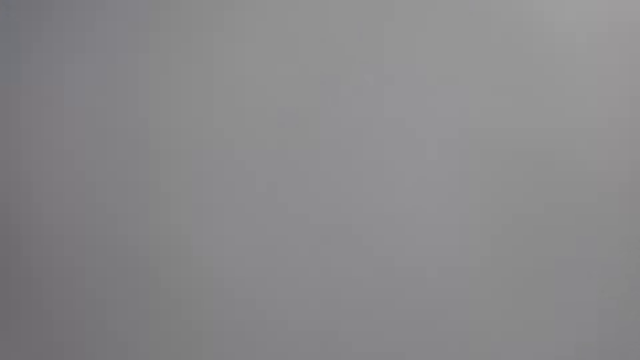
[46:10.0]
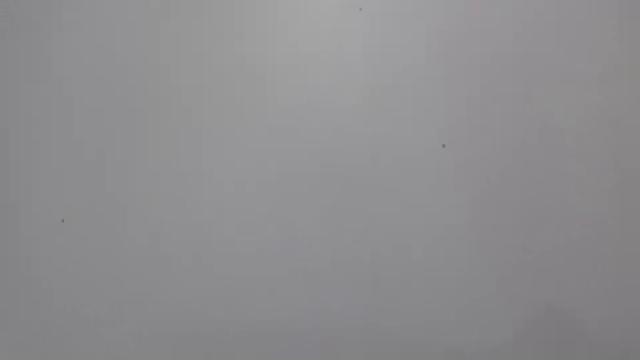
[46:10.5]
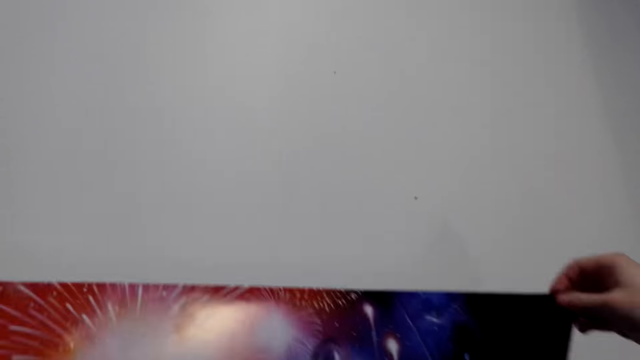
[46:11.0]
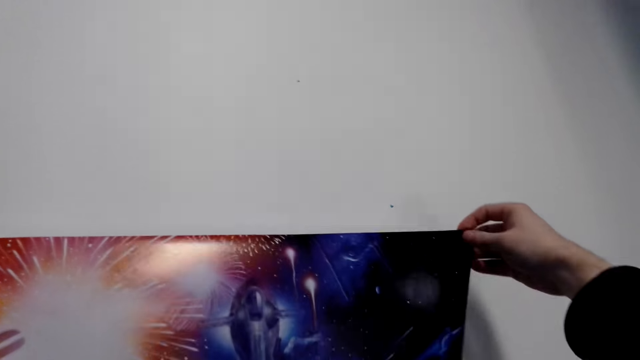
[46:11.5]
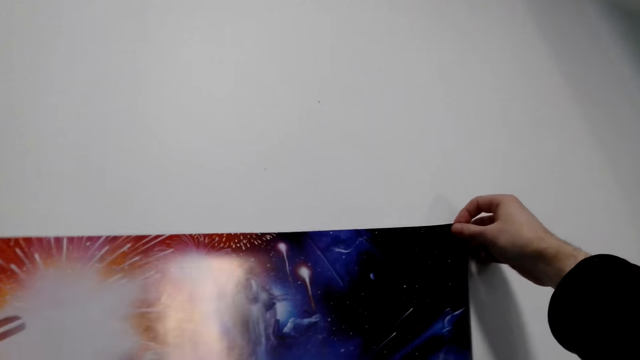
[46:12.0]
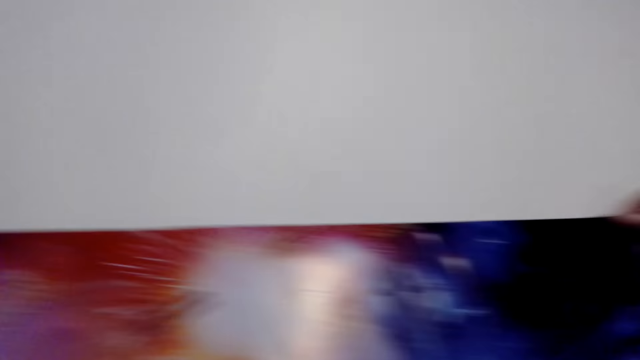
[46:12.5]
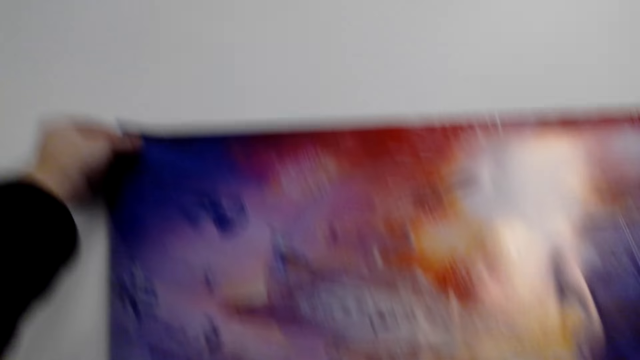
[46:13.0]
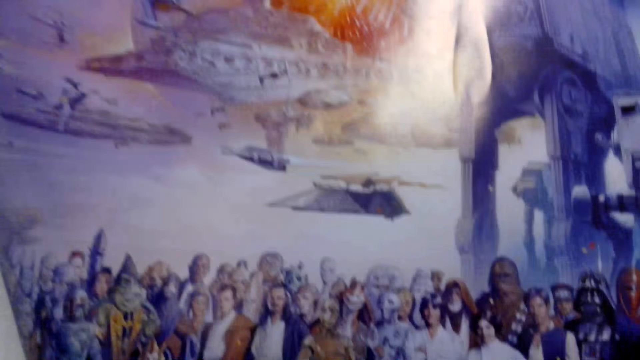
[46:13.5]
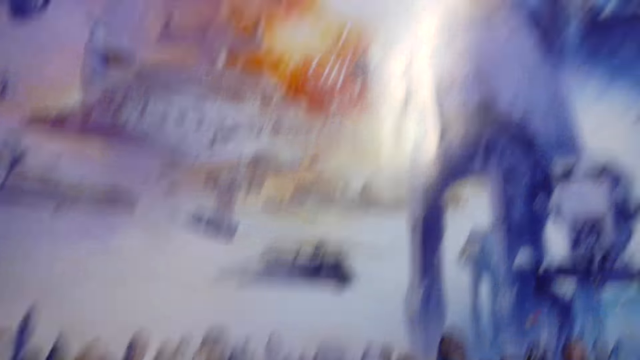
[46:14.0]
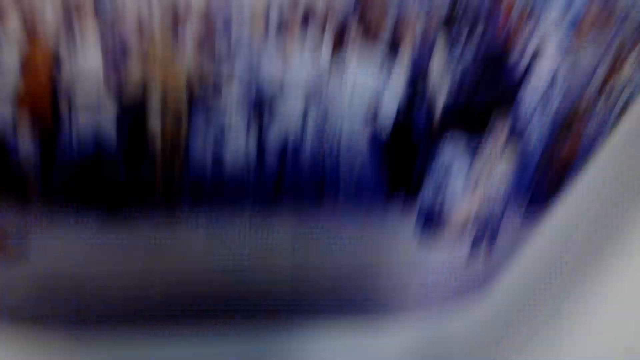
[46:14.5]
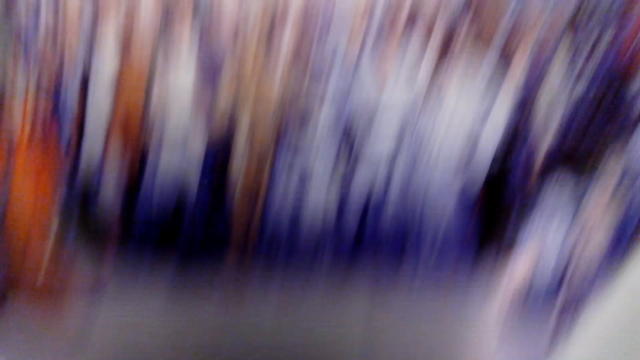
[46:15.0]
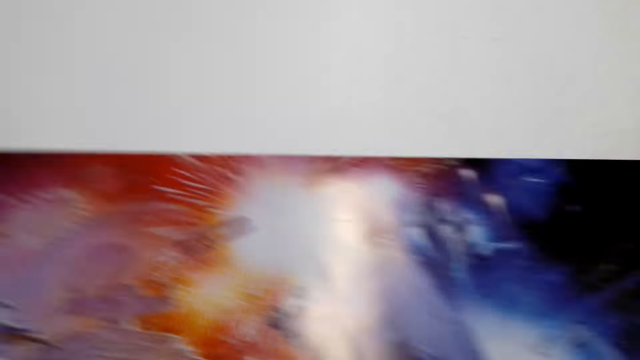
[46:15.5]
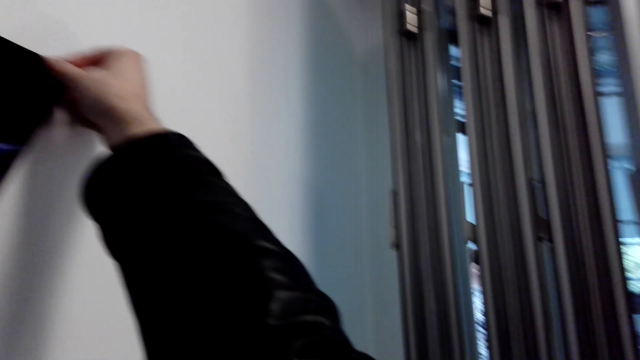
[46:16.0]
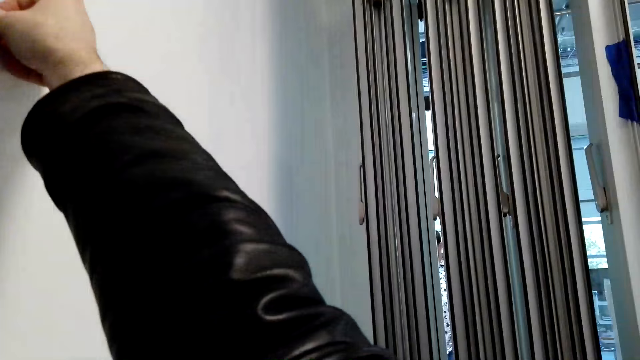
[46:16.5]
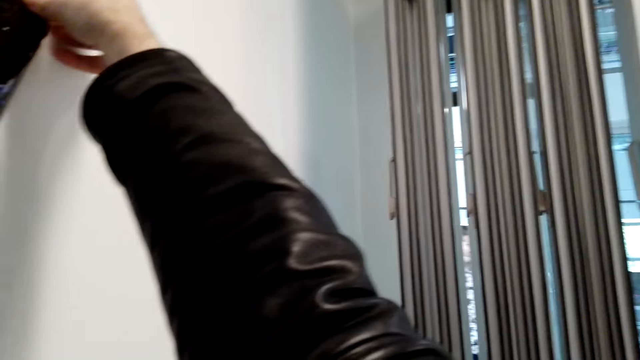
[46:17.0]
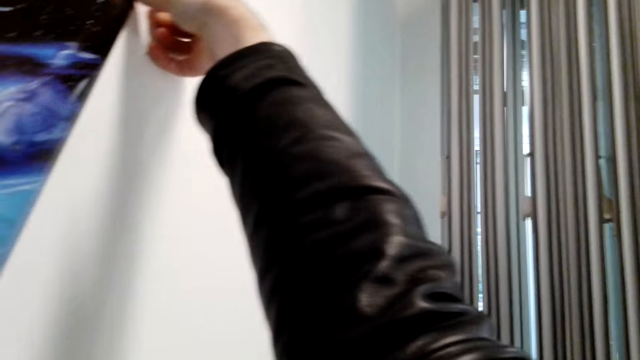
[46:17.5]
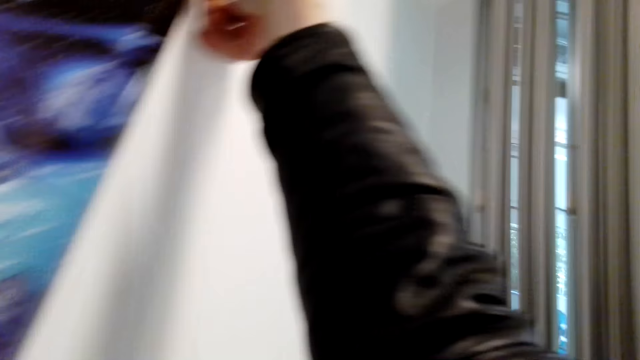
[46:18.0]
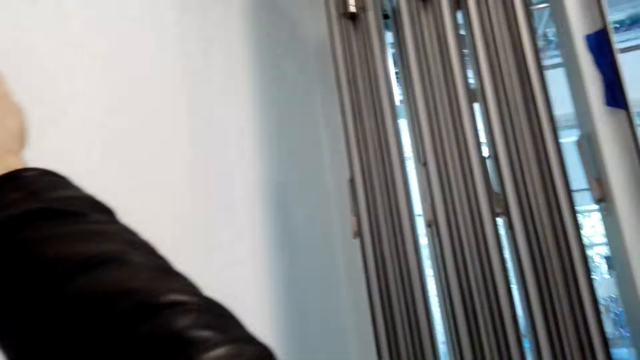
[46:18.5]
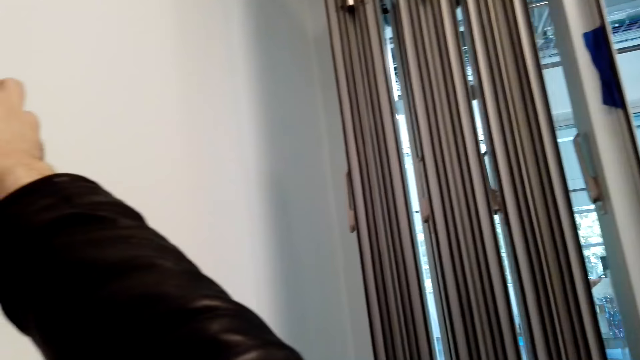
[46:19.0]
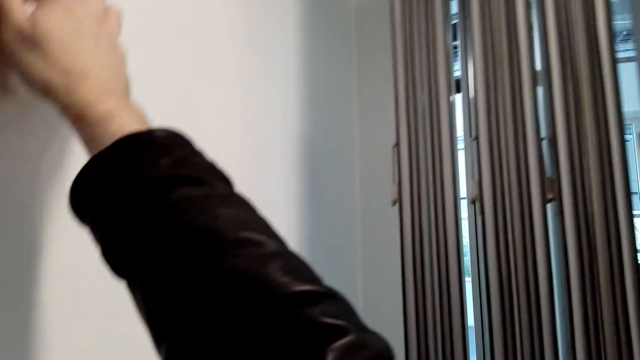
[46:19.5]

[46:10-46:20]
The camera wearer holds the picture. They place the picture on the wall. They turn around.

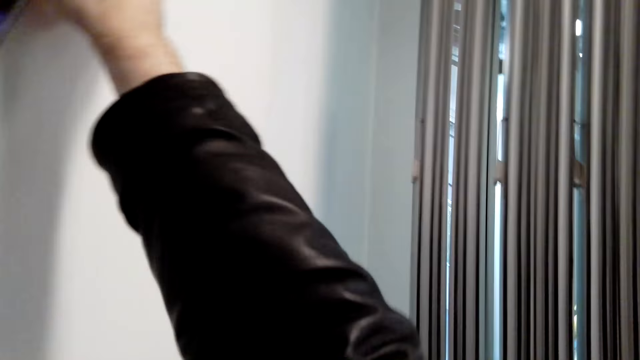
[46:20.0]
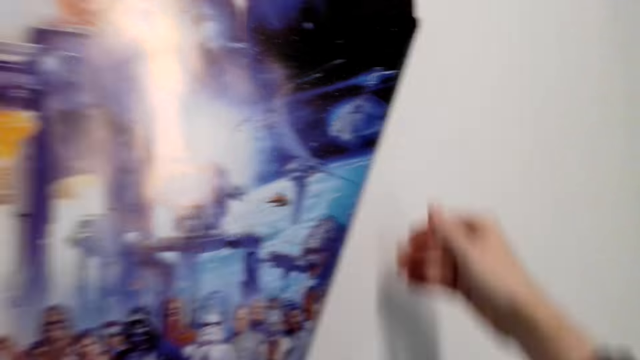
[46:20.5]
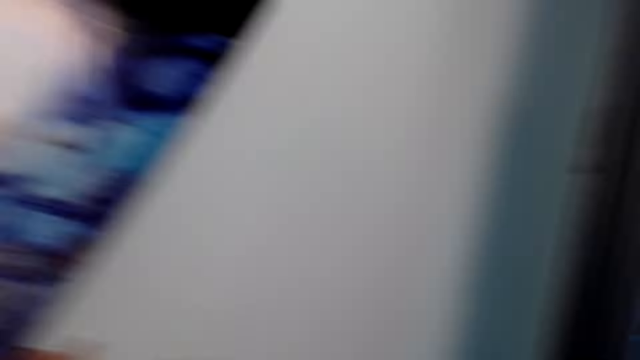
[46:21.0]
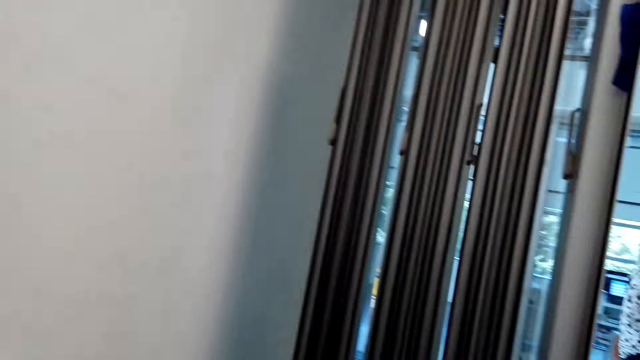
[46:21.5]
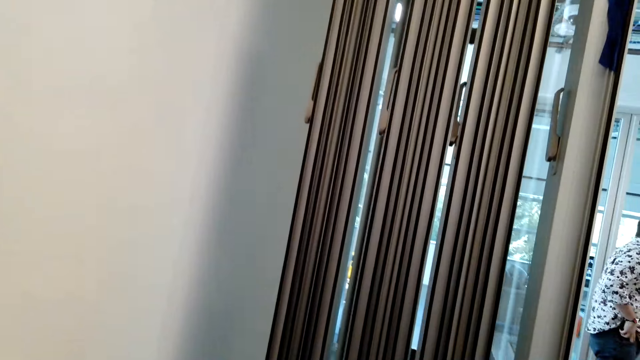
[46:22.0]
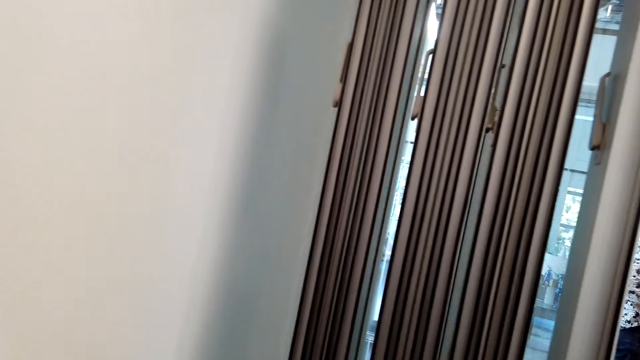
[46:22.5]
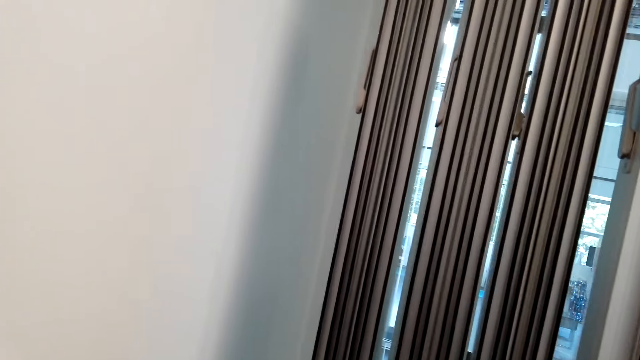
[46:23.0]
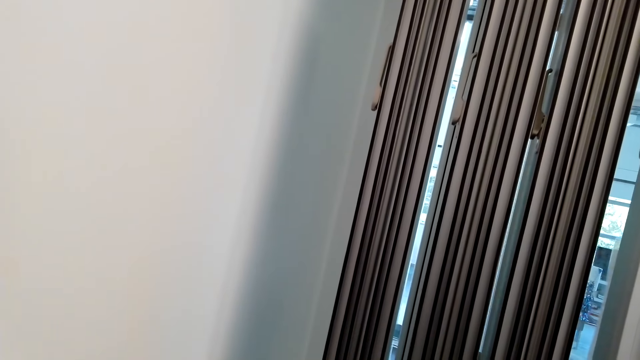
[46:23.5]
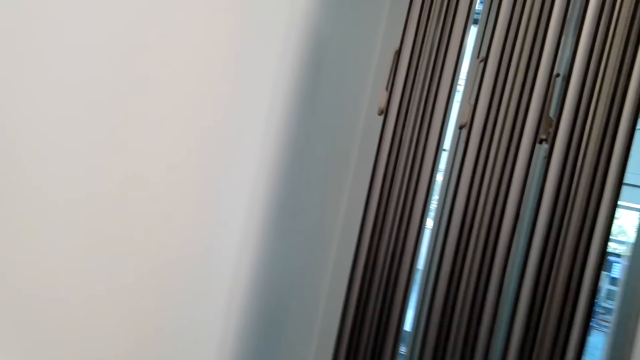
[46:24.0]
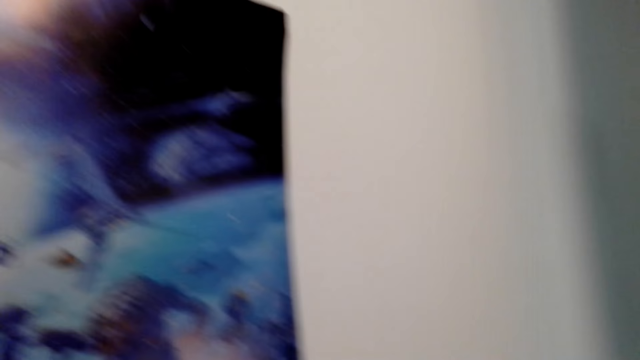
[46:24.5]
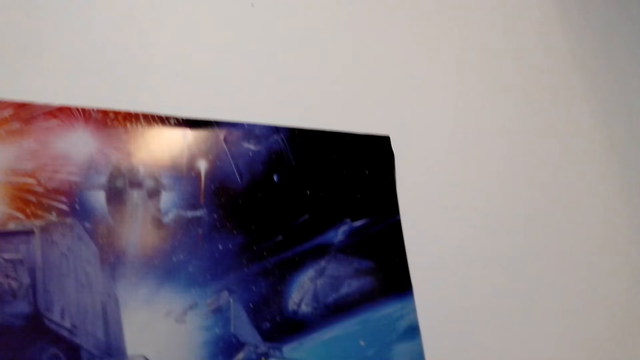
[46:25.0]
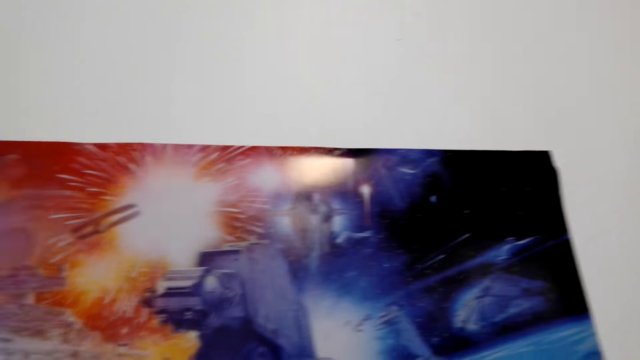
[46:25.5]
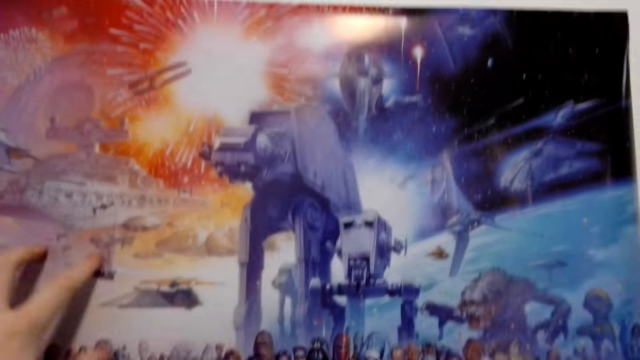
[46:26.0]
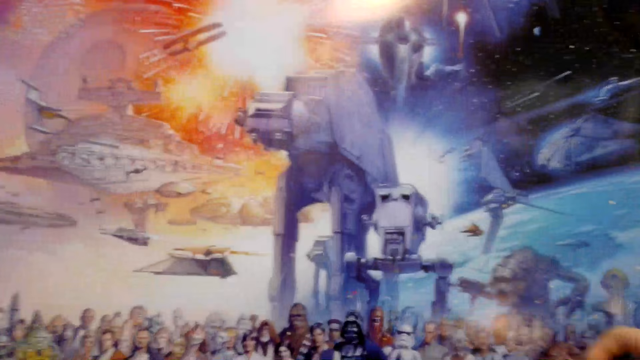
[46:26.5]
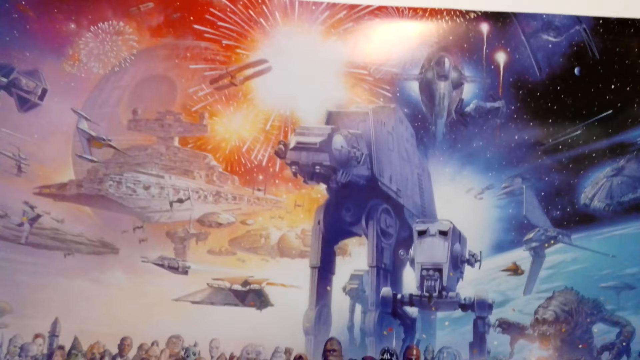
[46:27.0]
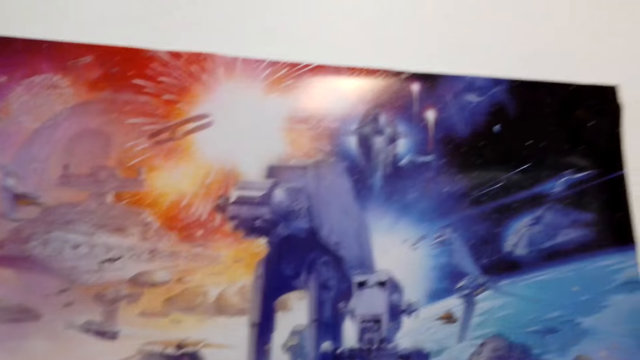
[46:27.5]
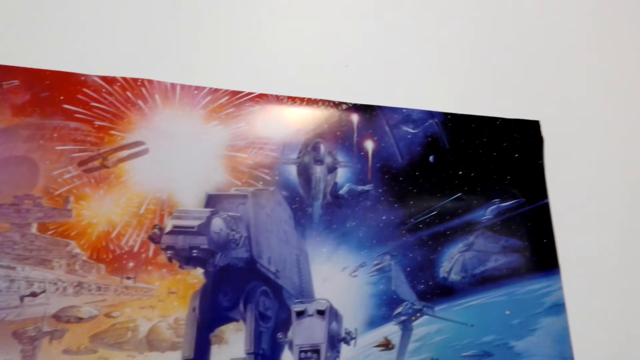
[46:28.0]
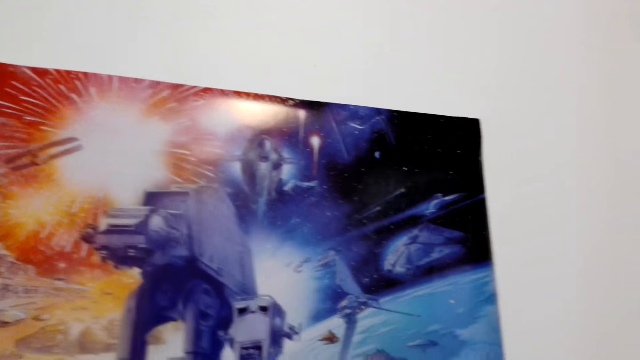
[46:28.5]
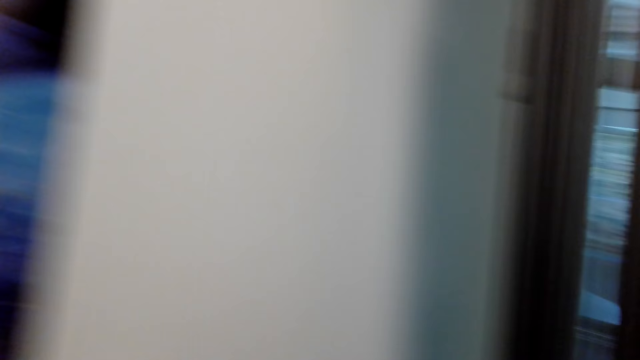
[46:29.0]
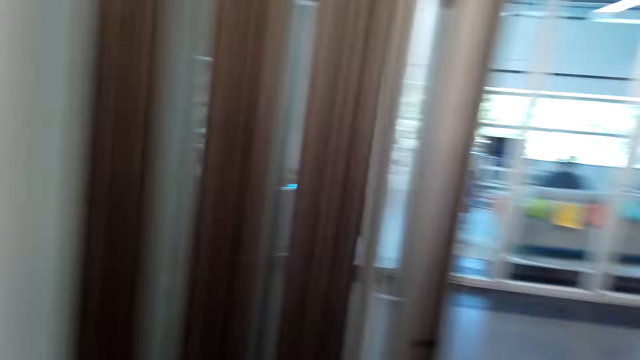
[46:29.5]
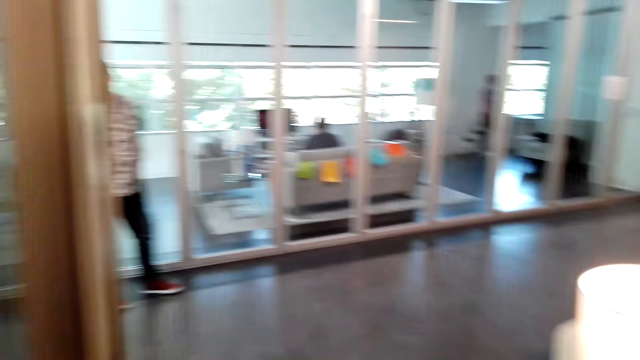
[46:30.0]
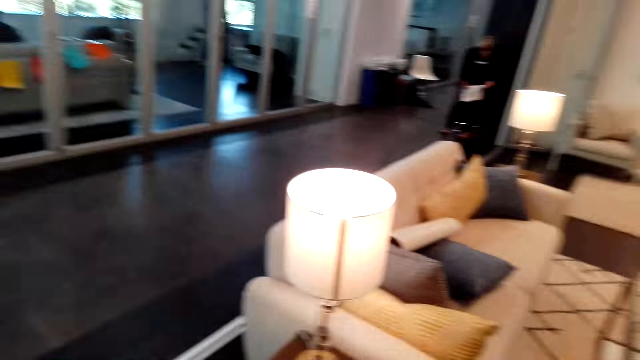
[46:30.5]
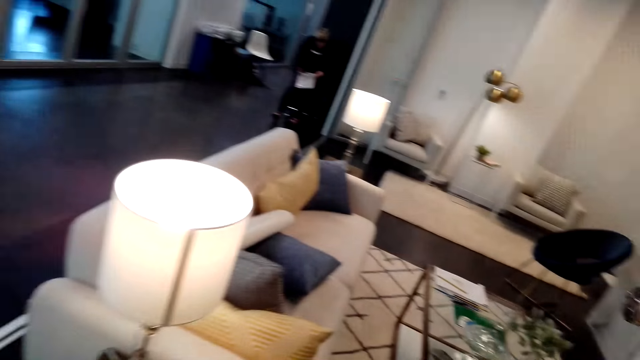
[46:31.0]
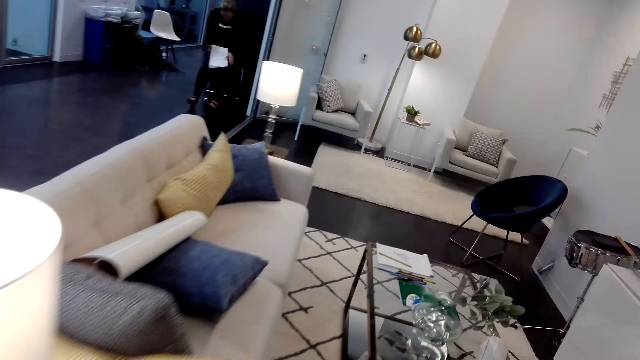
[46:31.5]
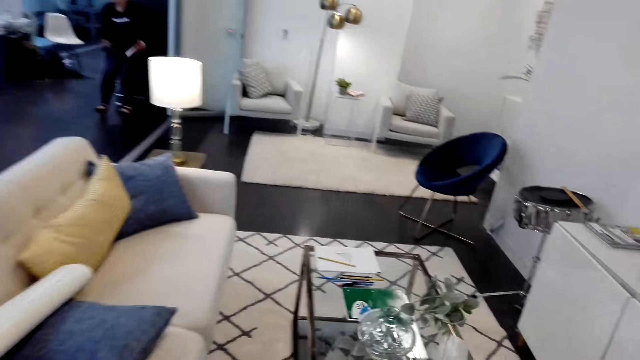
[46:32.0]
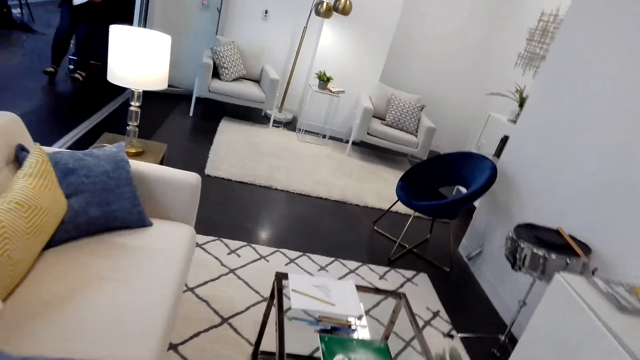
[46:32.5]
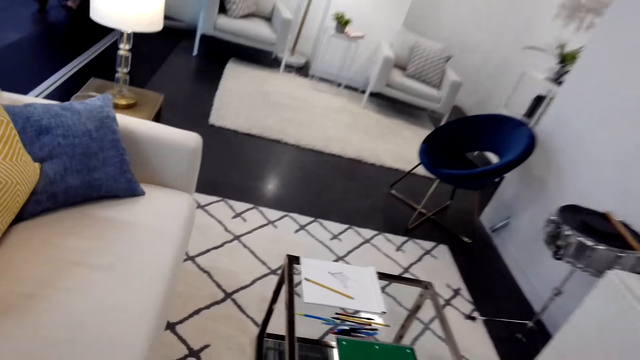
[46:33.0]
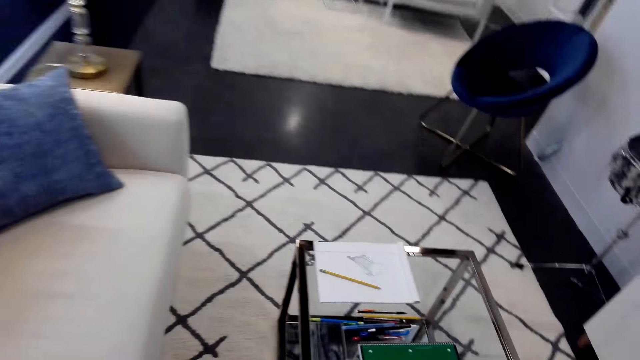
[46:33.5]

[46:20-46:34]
The camera wearer puts the picture on the wall. They turn around. They put the picture on the wall. They walk across the room.
